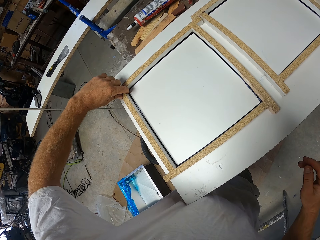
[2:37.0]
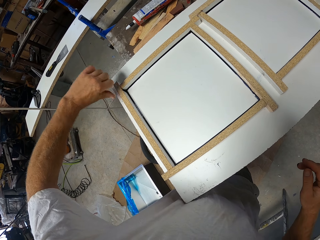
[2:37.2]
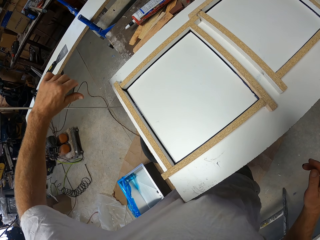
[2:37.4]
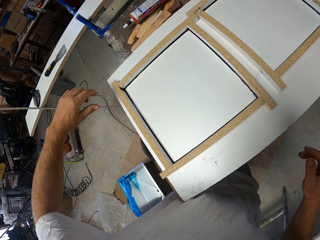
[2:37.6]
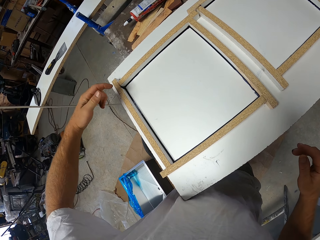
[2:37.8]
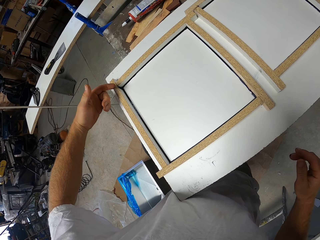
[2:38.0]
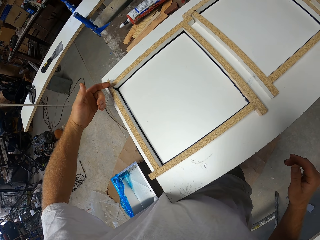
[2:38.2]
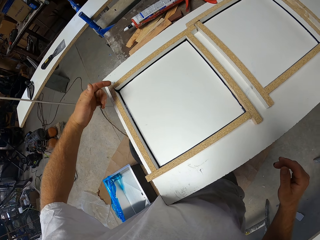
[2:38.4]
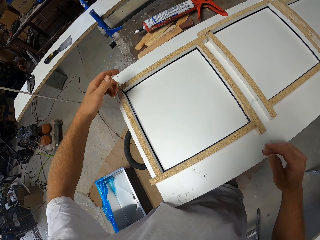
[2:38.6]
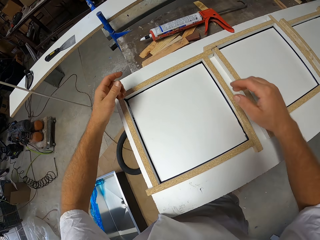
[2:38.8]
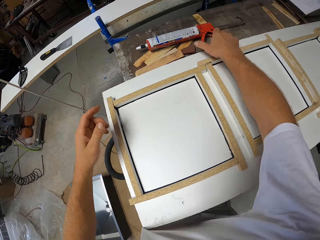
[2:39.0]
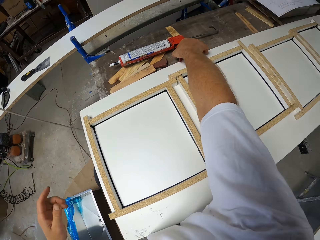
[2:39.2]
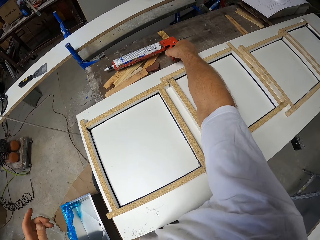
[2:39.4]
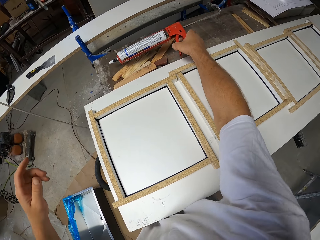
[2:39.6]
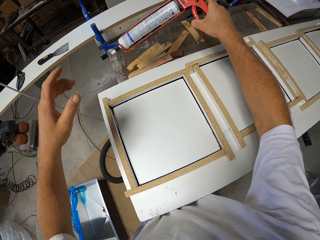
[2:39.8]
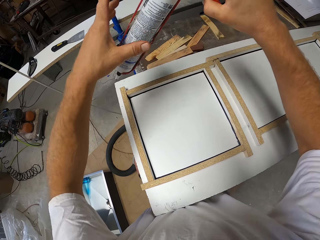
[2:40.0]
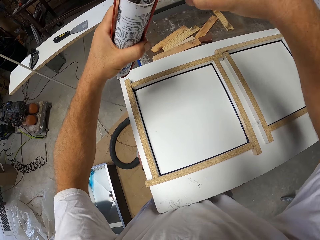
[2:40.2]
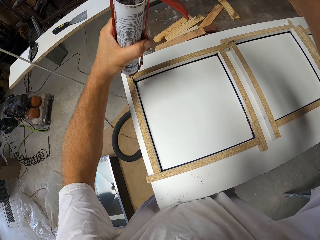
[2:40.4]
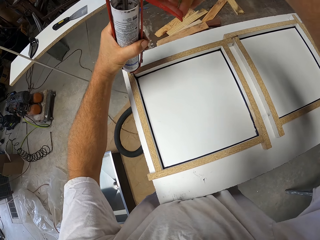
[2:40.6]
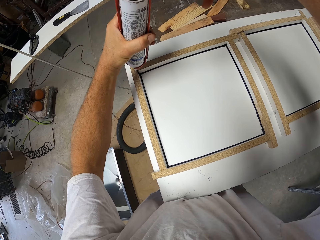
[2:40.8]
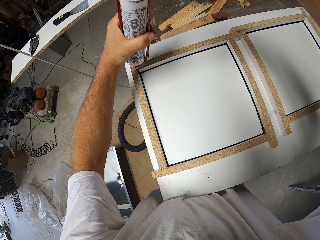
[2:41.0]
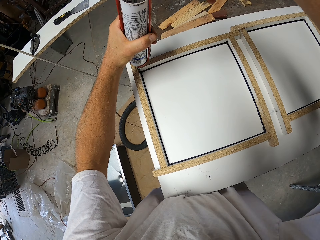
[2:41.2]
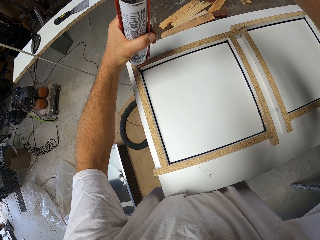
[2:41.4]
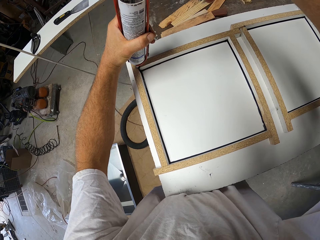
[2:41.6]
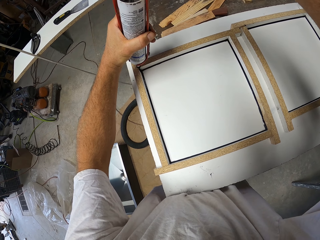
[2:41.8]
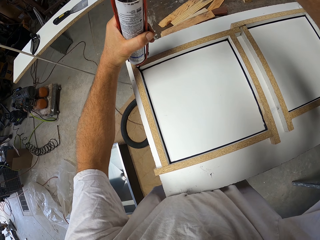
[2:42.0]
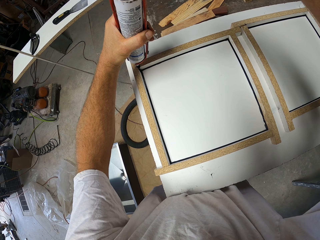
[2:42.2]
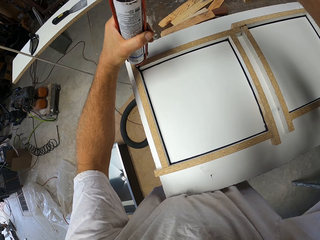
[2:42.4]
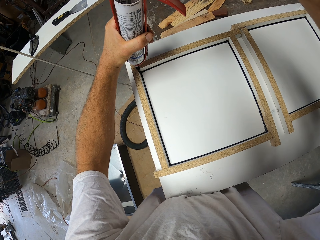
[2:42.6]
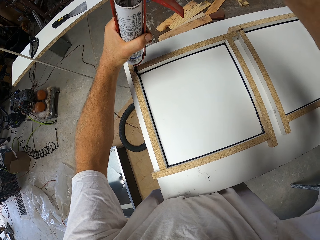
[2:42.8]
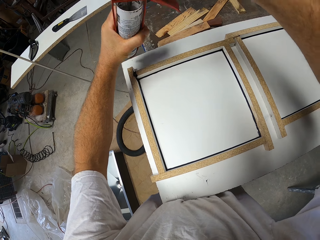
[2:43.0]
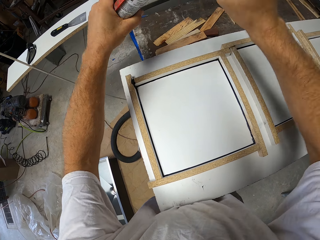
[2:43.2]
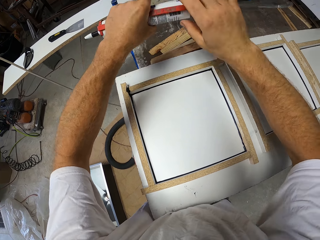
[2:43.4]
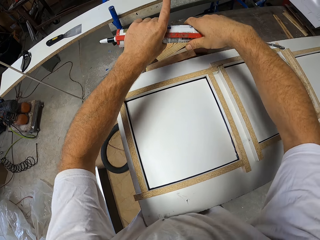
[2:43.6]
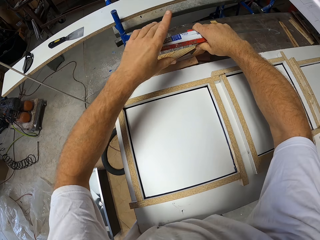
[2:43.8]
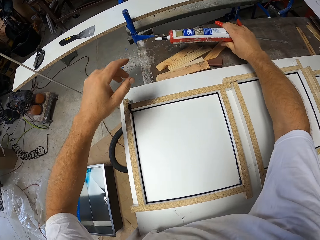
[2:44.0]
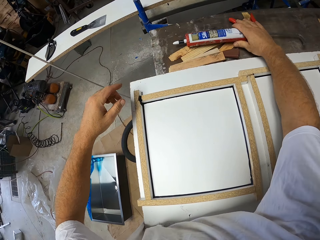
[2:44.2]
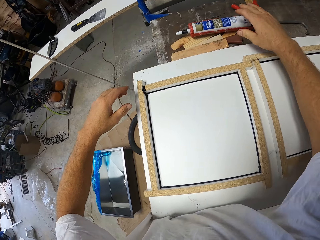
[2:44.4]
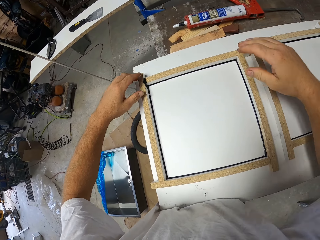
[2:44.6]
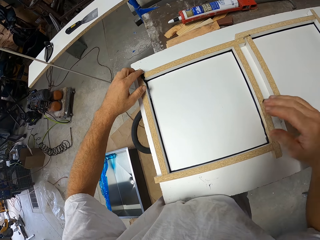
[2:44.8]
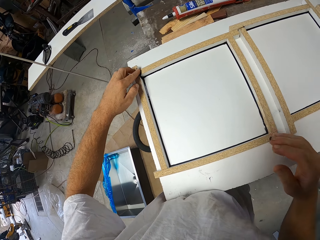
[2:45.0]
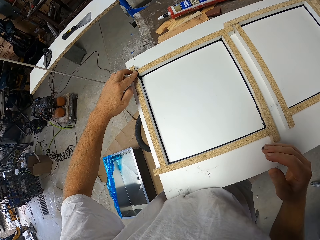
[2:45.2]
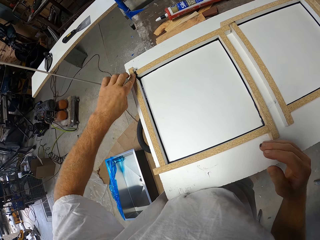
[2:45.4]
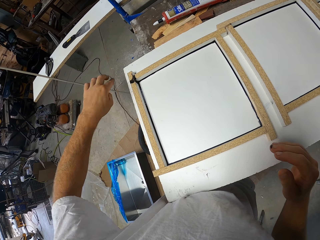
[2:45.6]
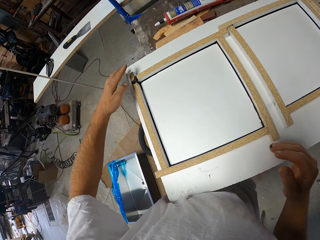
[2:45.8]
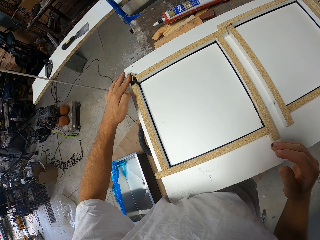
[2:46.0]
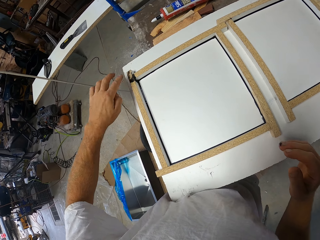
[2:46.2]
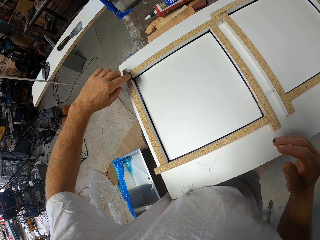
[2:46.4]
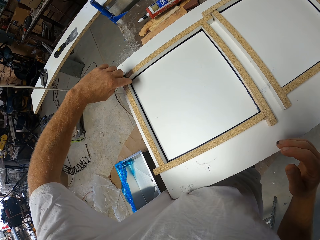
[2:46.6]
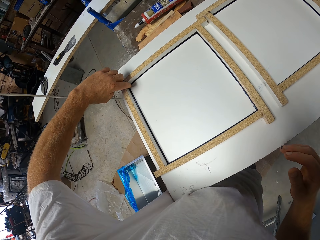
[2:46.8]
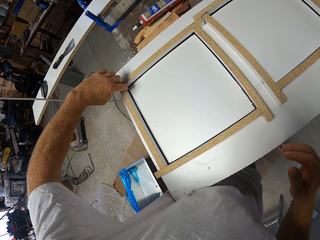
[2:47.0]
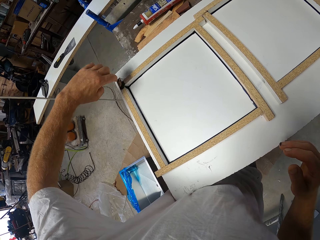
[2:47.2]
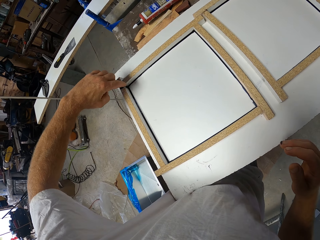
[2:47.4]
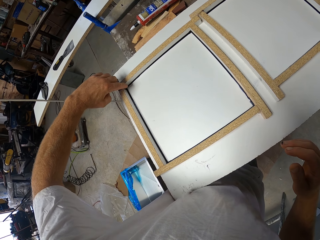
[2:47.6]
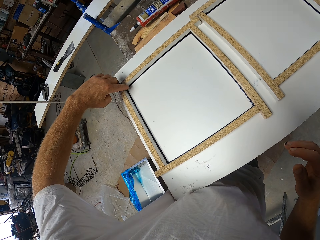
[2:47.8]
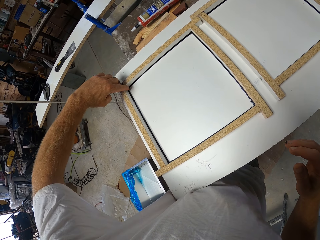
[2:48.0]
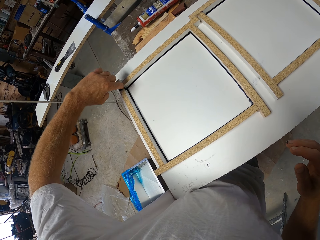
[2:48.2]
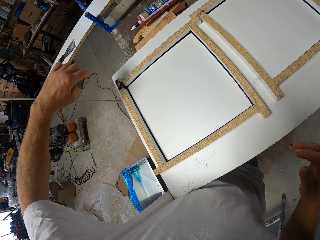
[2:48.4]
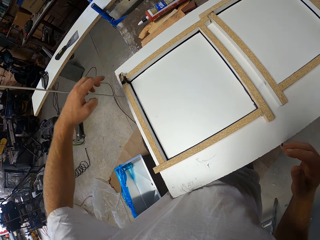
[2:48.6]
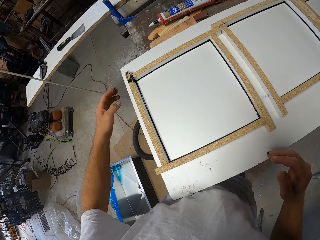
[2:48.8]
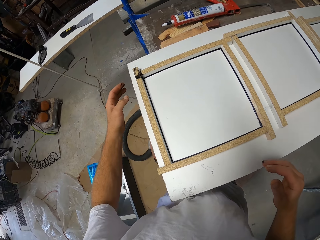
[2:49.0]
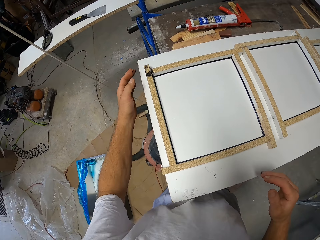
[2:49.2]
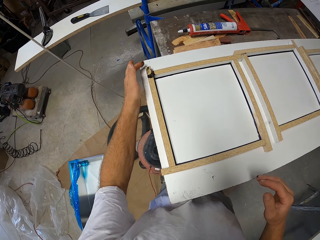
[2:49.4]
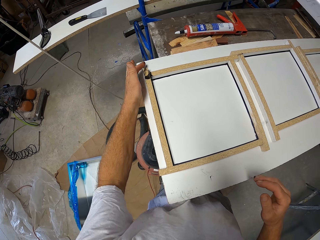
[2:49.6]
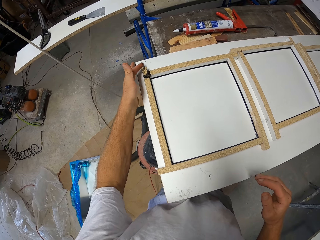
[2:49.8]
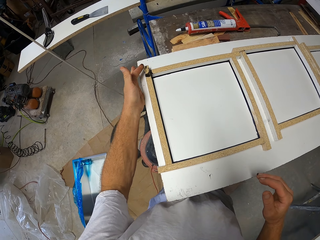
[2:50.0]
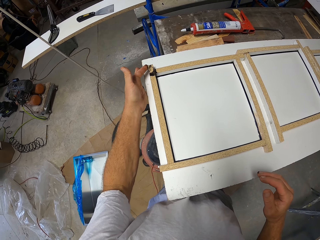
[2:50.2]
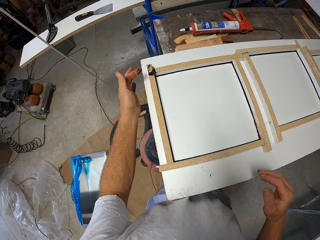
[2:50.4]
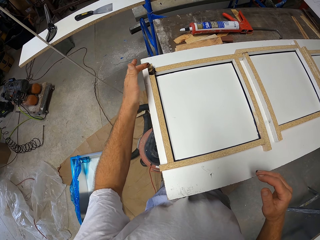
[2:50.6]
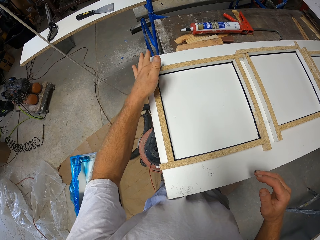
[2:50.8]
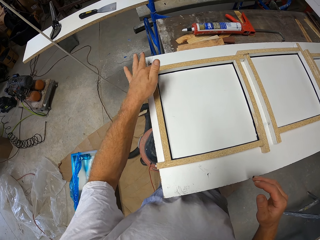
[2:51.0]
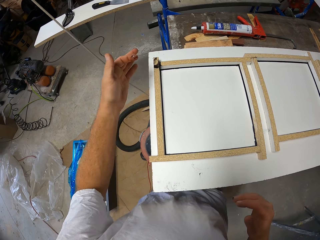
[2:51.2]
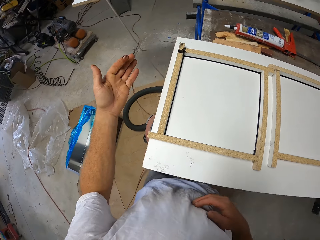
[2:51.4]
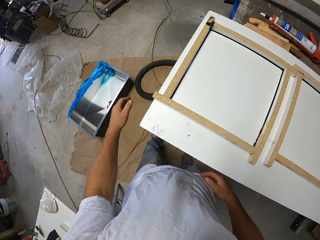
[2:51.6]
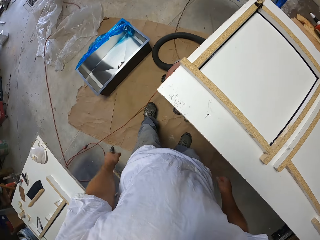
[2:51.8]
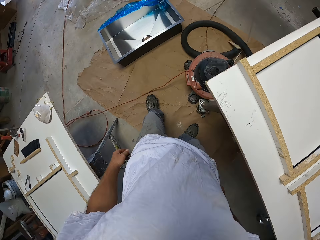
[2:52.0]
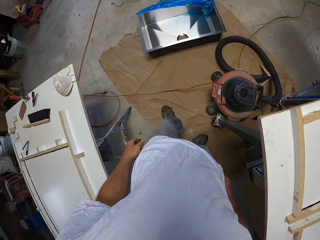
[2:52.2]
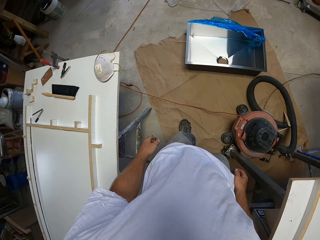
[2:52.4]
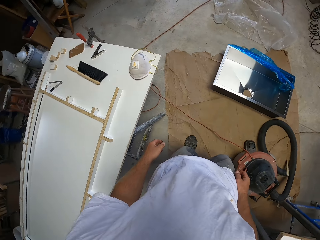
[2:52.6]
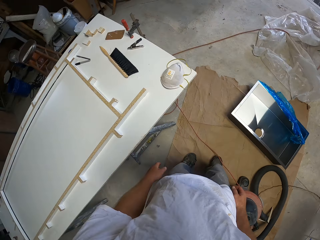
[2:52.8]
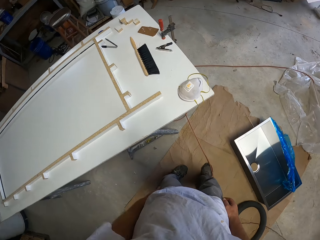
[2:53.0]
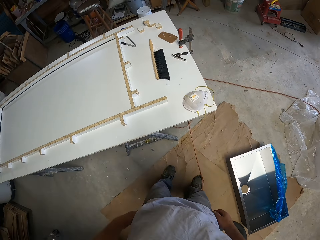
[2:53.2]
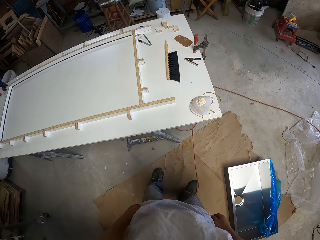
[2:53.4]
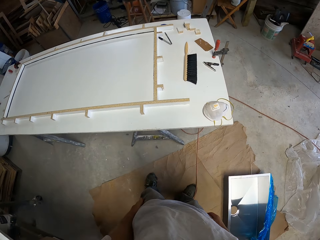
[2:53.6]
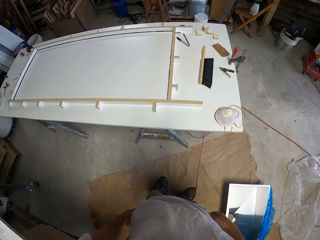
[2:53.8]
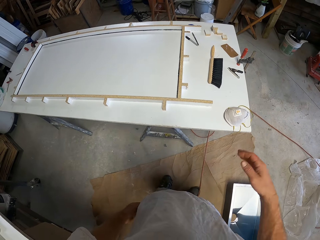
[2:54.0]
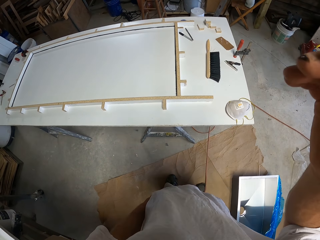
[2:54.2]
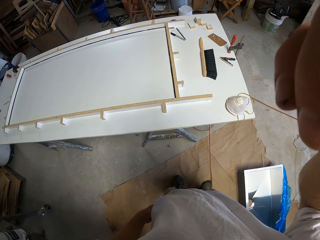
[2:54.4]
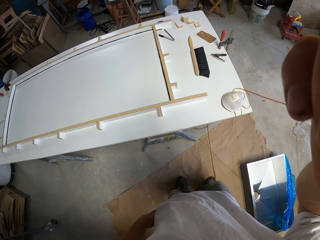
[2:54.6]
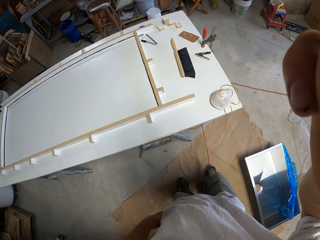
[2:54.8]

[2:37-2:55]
The camera wearer looks at the silicon on his left index finger. He picks up the silicon container or construction adhesive gun from the right side of the second work table. He holds the construction adhesive gun. He applies silicon to the fourth wood craft. He exchanges the construction adhesive gun in his hands. He drops the silicon container on the right side of the second work table. He wipes silicon from the fourth wood craft with his left index finger. He turns to the first work table. He adjusts his camera.
